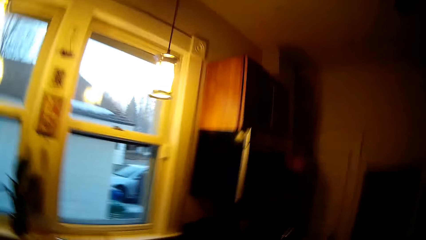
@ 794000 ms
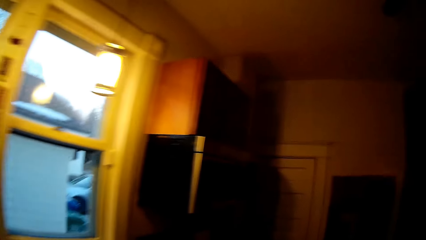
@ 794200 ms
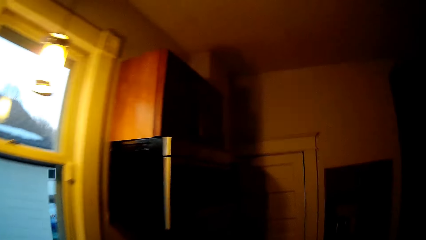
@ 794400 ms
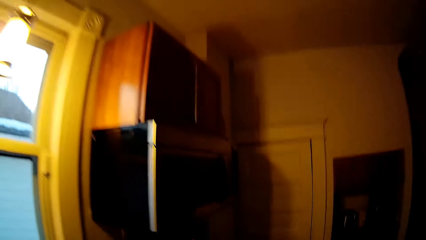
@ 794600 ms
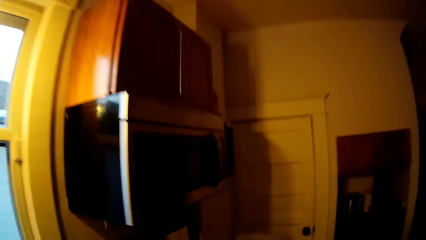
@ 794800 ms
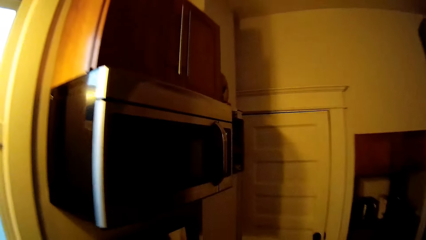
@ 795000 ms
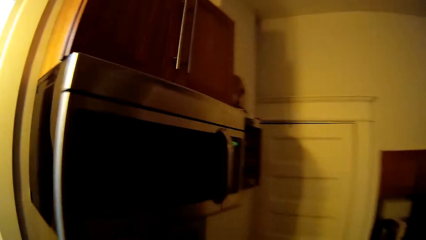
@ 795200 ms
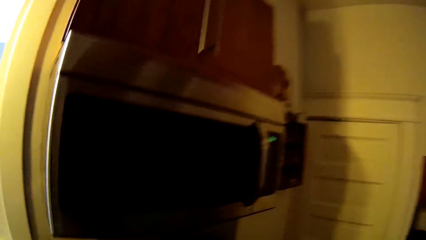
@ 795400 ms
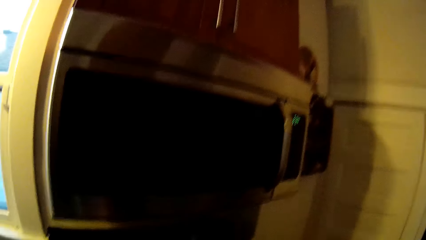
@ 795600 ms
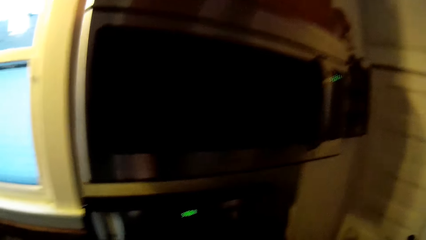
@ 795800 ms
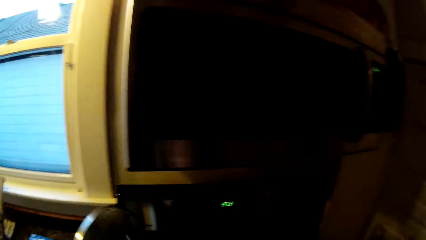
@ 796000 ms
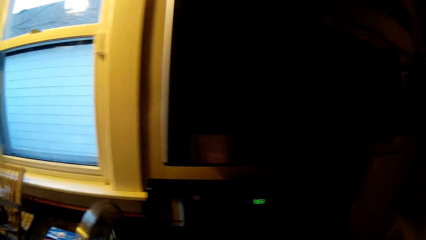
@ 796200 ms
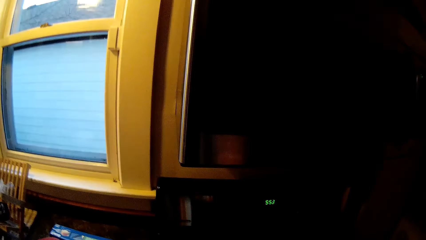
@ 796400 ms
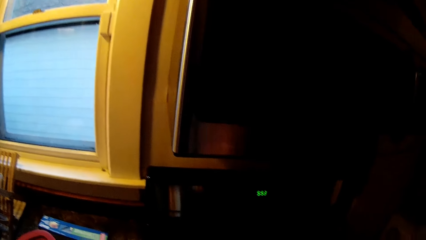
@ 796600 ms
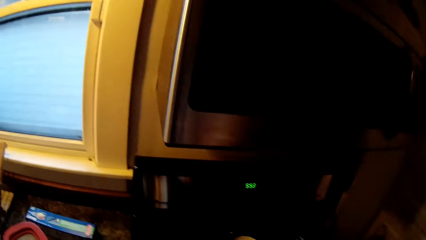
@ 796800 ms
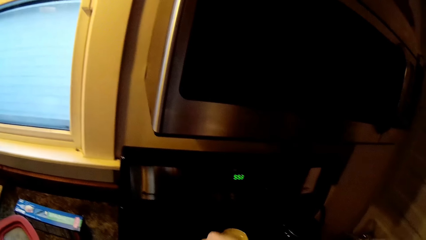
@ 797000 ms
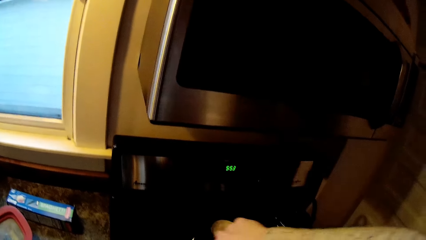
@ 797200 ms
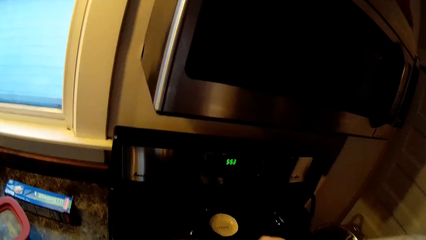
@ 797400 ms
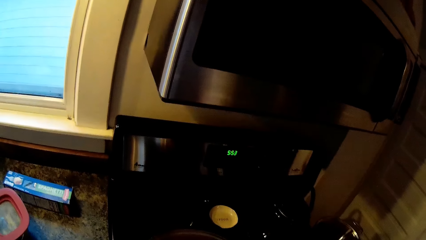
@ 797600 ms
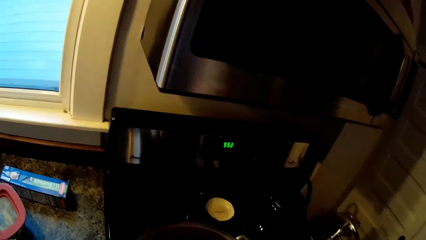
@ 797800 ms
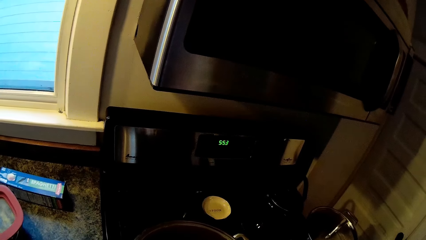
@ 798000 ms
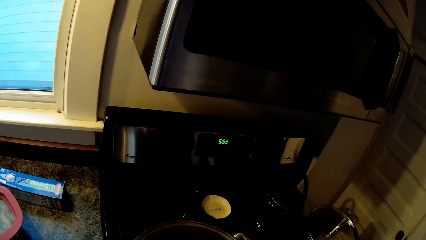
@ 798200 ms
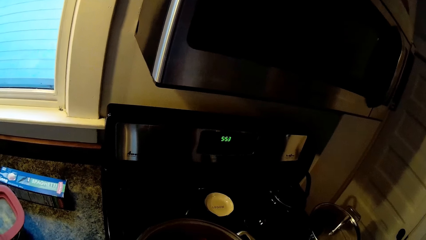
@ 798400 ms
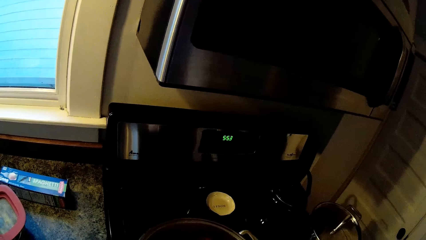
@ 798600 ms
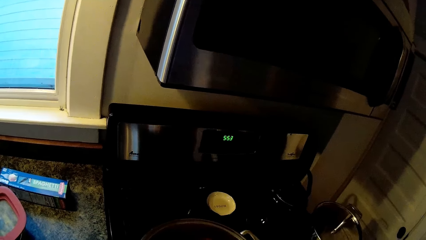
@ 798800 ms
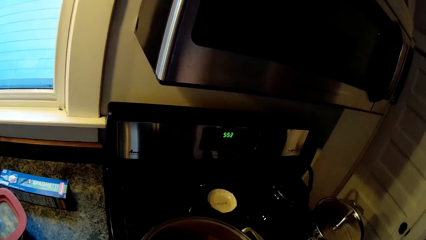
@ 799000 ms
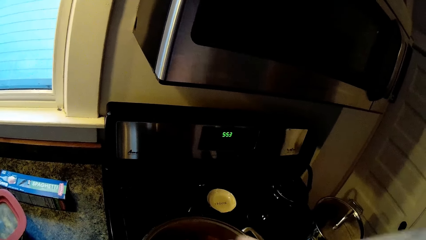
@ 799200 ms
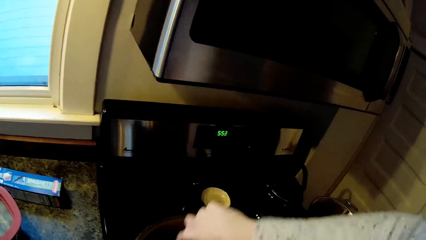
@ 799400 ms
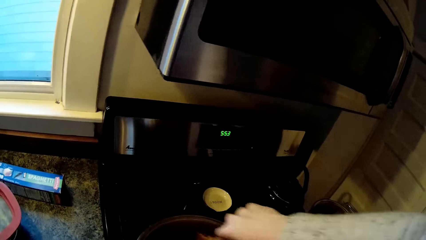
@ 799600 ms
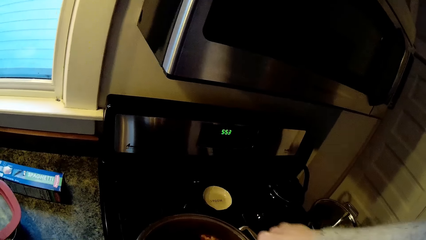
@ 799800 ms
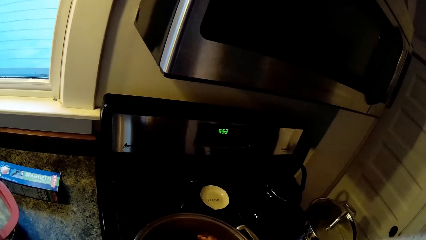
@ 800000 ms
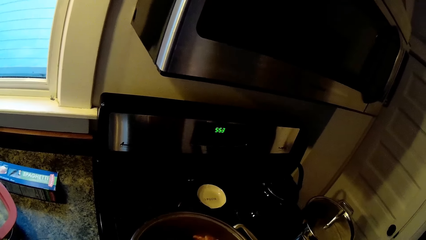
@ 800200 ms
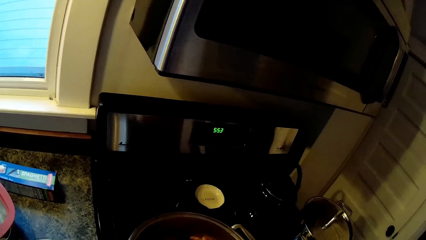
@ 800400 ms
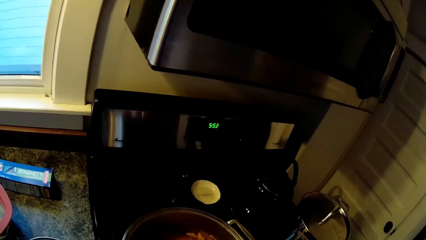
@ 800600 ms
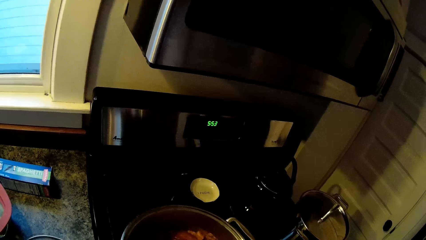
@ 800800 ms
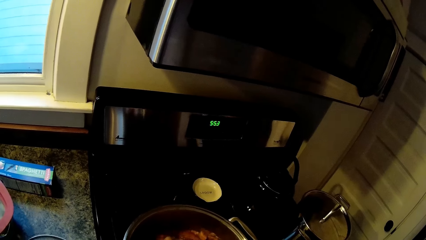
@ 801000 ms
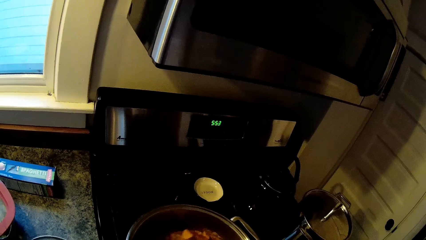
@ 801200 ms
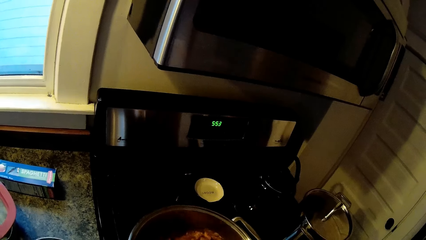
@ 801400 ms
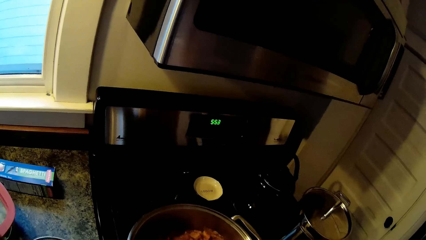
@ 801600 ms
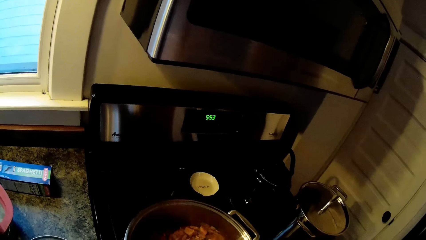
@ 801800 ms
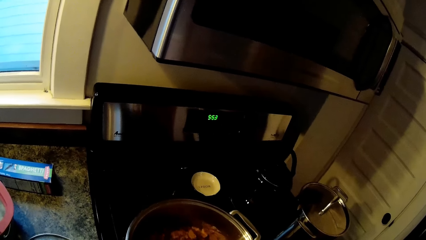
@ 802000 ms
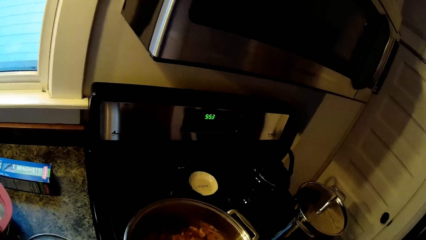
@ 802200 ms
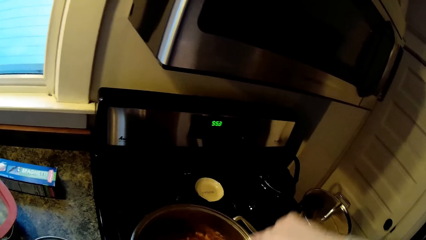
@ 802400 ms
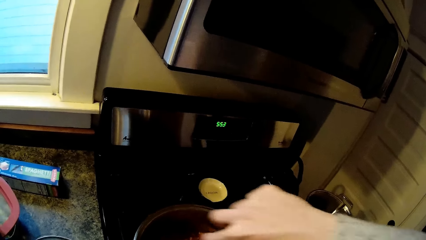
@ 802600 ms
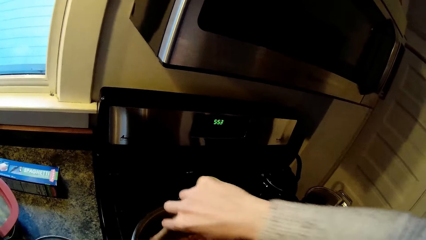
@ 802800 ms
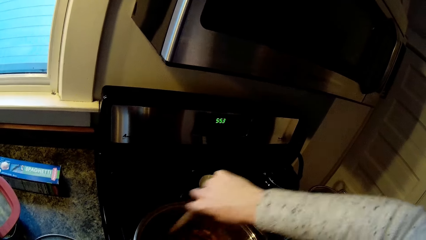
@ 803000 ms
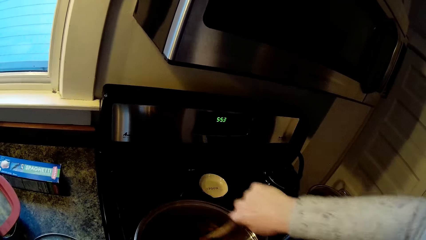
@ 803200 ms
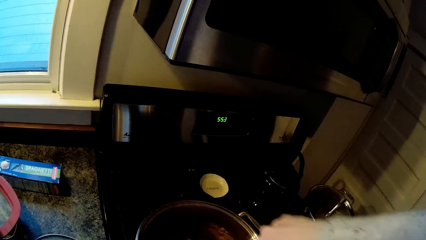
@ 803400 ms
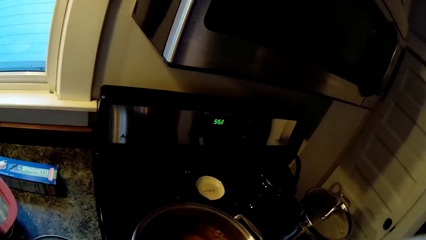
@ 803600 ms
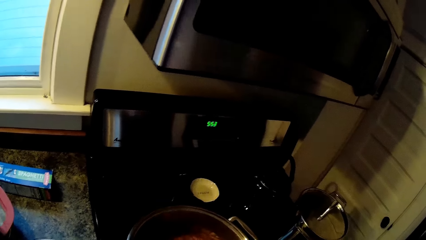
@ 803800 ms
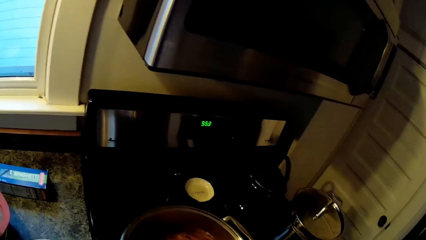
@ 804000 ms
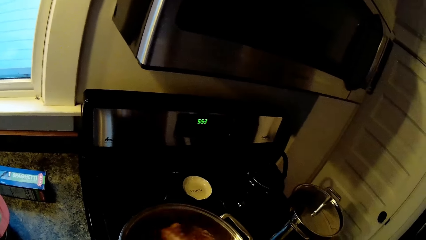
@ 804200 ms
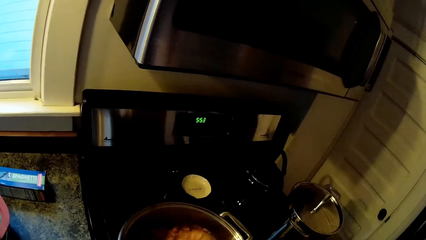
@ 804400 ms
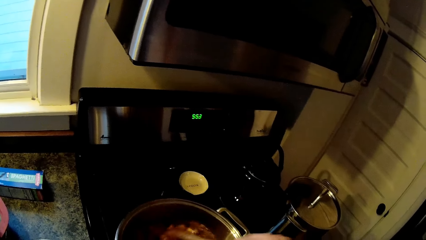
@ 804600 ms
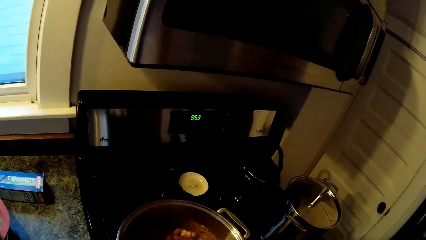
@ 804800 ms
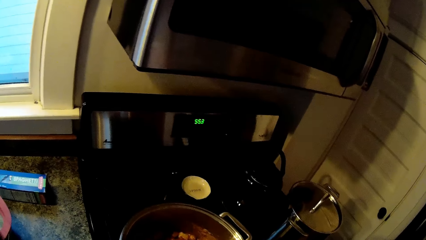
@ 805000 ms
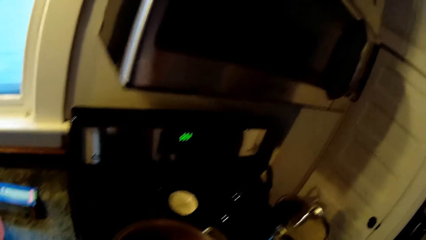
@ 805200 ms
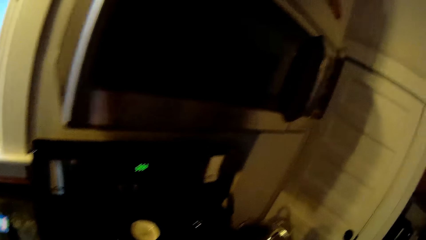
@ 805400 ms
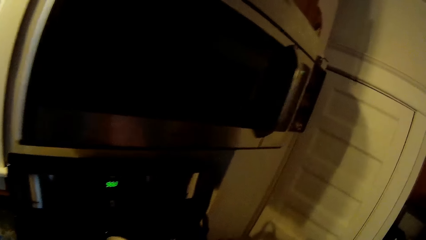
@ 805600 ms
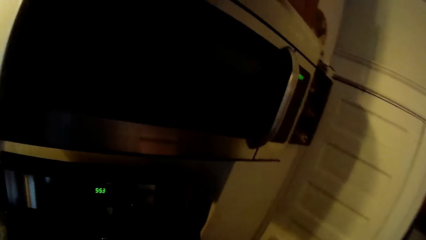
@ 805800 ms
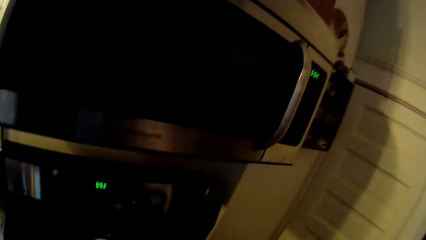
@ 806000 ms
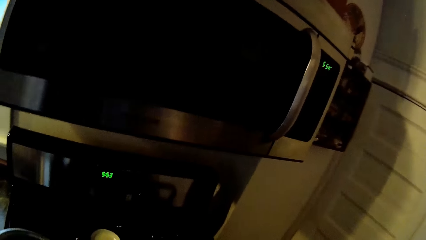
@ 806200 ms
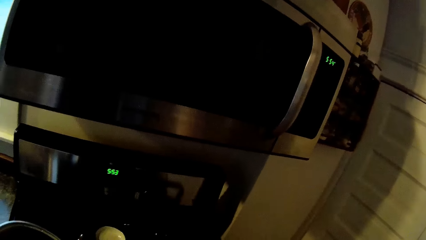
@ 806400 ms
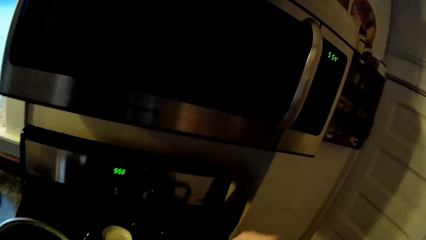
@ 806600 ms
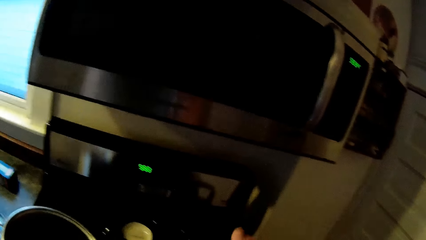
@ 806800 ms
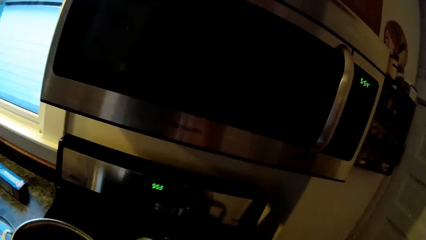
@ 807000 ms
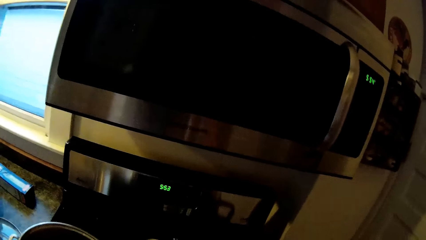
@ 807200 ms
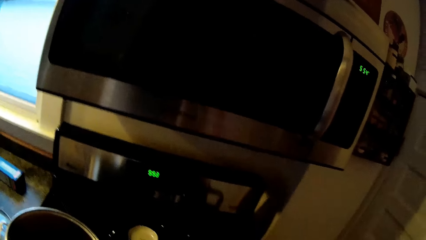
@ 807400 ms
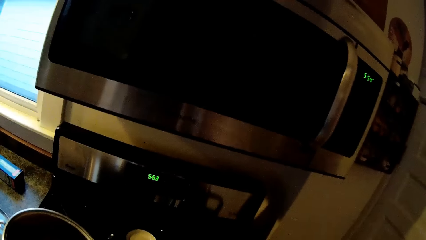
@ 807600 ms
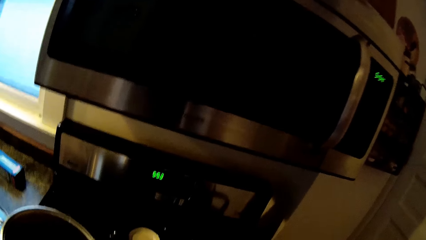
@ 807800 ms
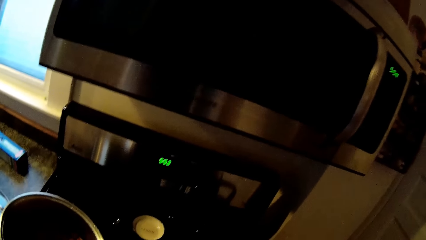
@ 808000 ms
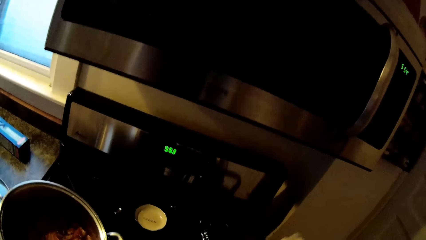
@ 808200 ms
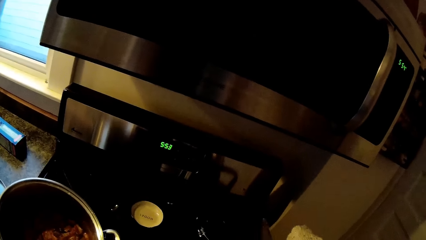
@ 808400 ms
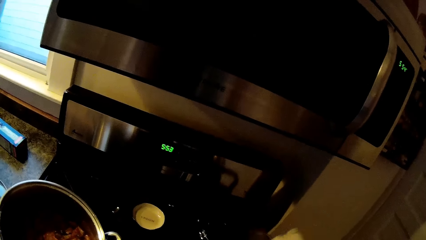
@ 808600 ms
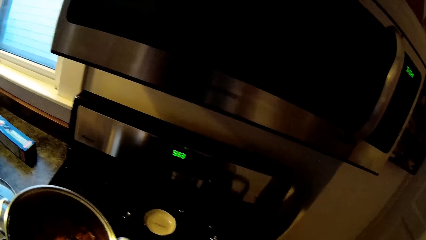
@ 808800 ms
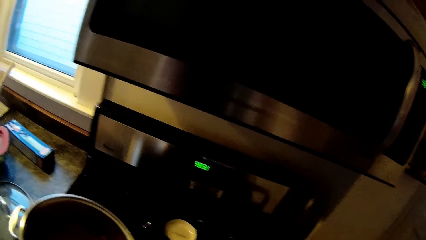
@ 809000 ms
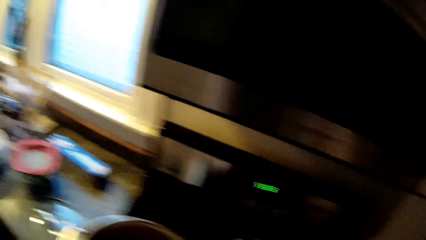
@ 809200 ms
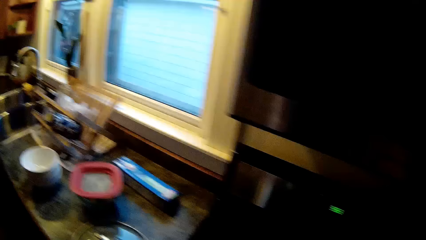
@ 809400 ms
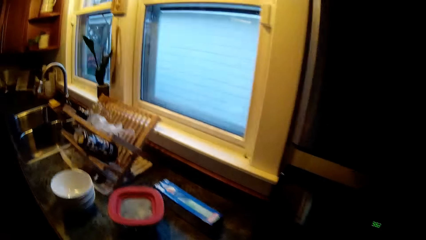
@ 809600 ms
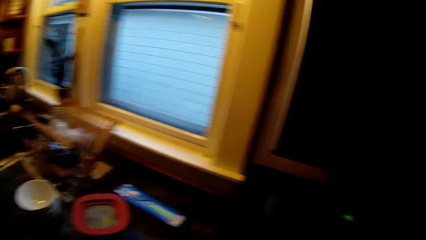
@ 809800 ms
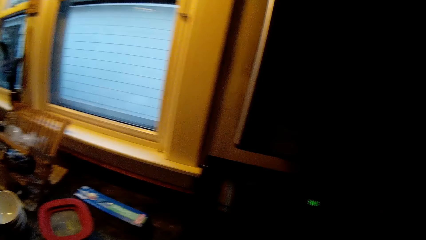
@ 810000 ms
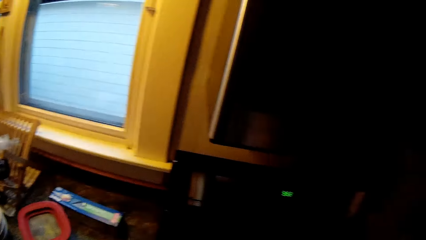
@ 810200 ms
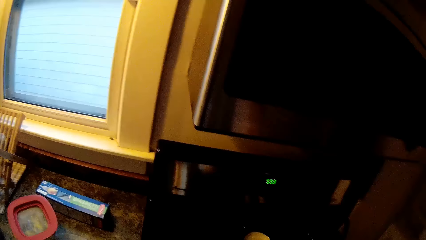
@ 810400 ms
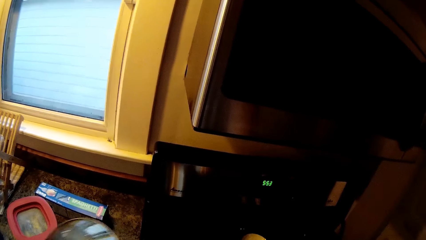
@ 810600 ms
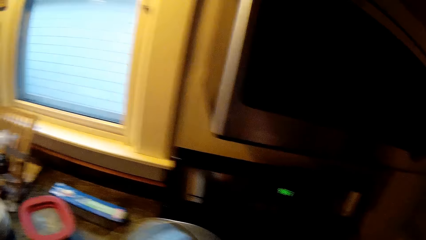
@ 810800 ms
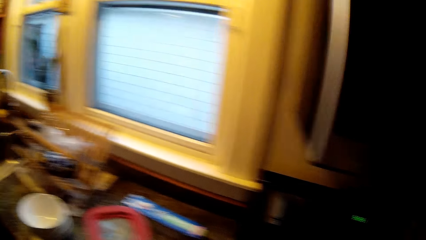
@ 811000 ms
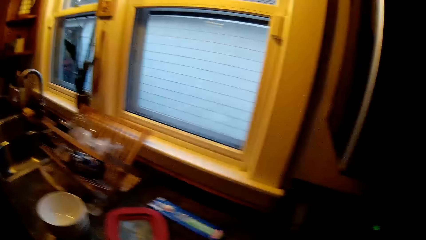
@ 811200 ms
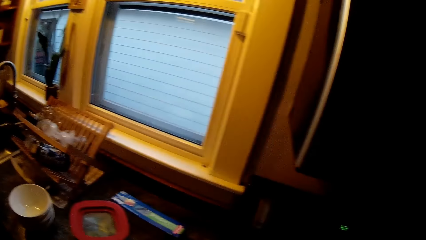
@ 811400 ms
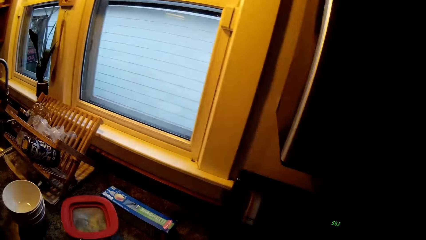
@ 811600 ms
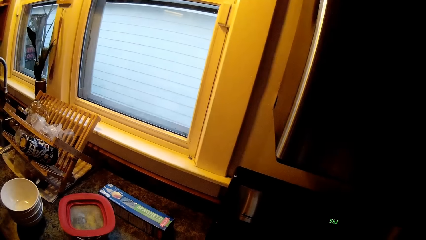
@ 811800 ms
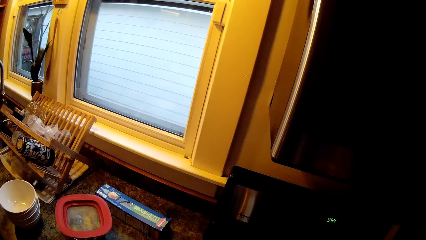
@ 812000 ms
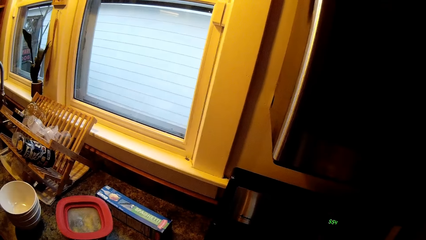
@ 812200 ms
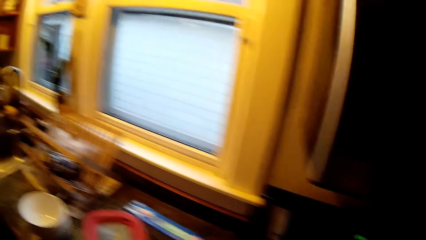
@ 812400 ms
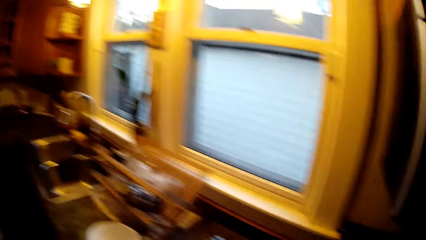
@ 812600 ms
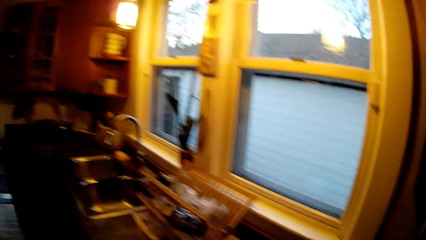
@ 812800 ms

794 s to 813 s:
The camera wearer opens the cover of the cooking pot with her left hand. She places the cover of the cooking pot on the kitchen cabinet with her left hand. She stirs food in the cooking pot with a wooden spoon in her right hand. She picks up the cover of the cooking pot from the kitchen cabinet with her left hand.
